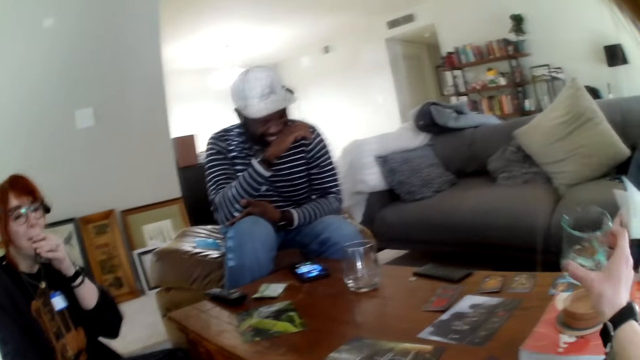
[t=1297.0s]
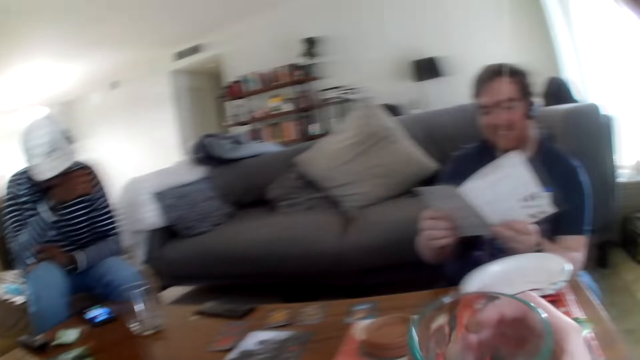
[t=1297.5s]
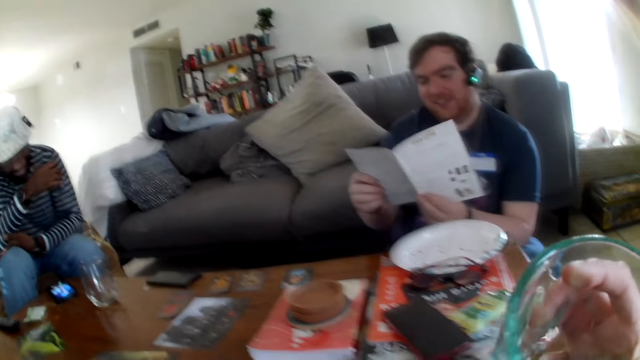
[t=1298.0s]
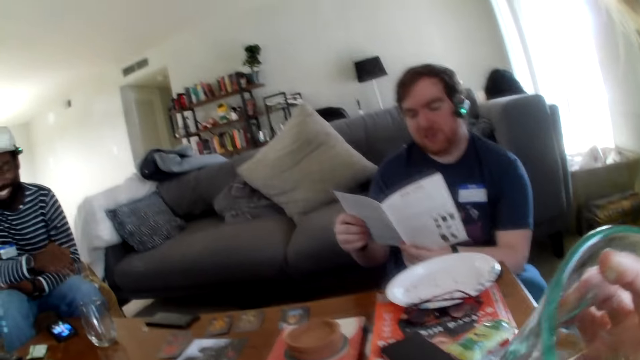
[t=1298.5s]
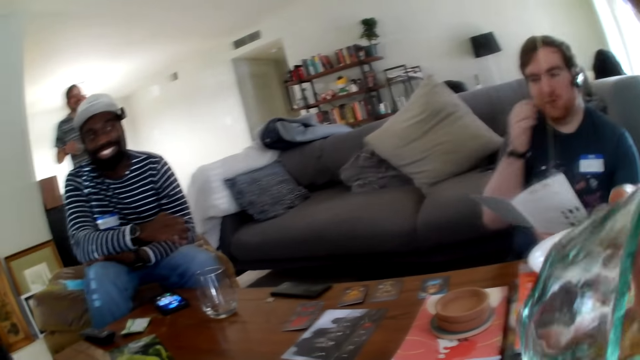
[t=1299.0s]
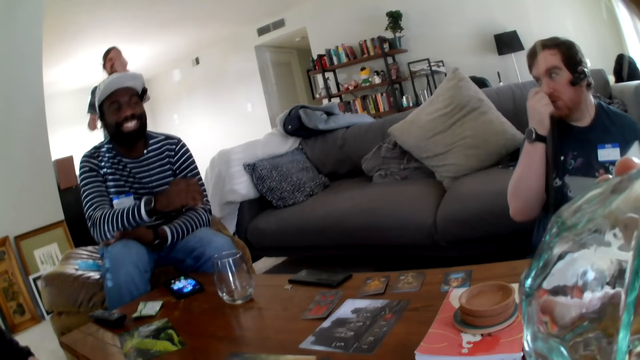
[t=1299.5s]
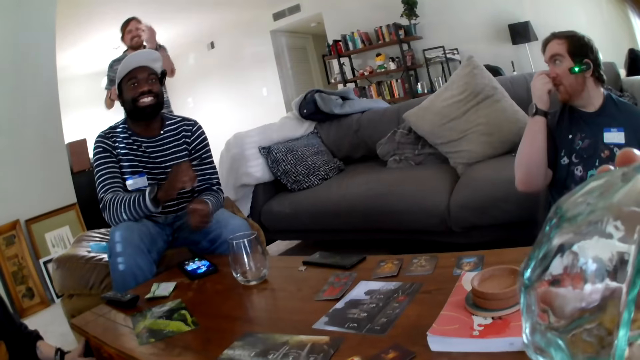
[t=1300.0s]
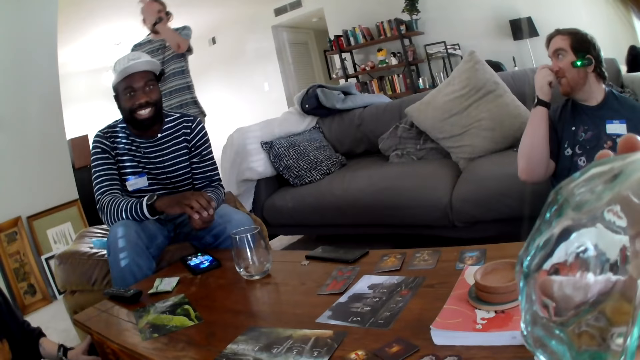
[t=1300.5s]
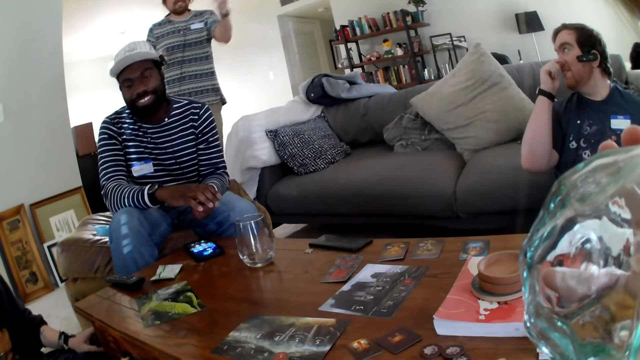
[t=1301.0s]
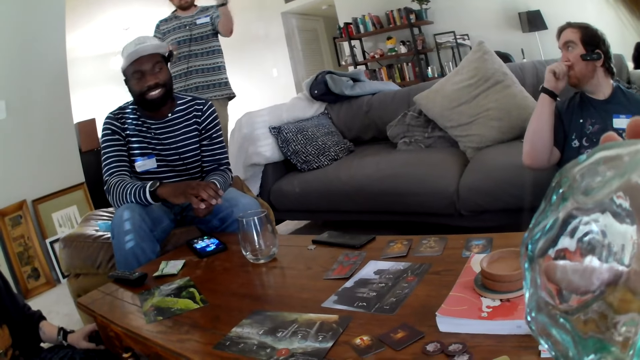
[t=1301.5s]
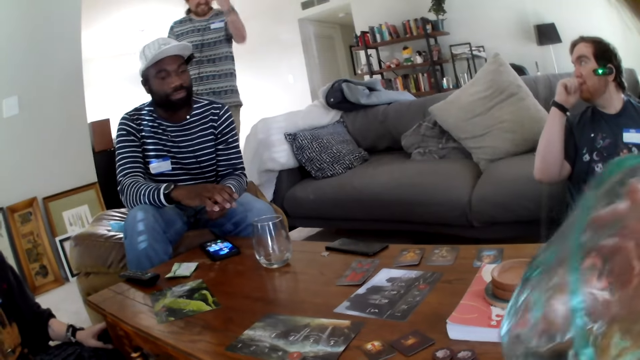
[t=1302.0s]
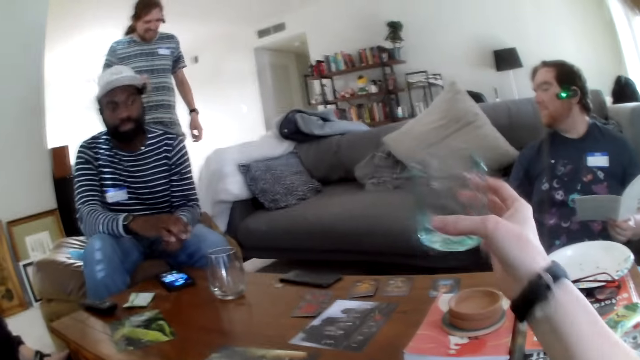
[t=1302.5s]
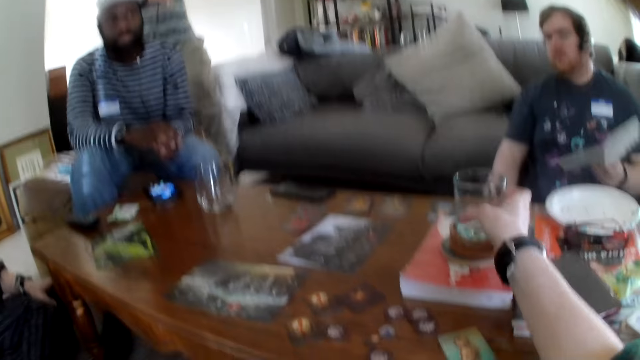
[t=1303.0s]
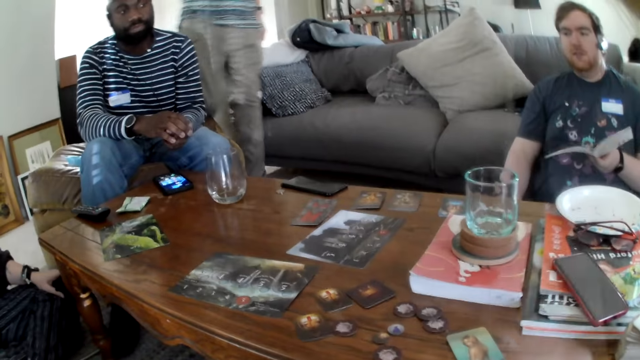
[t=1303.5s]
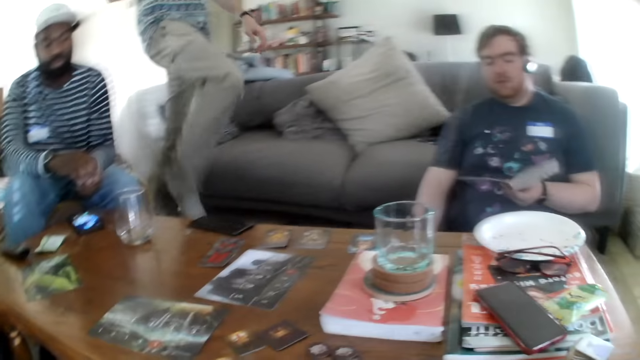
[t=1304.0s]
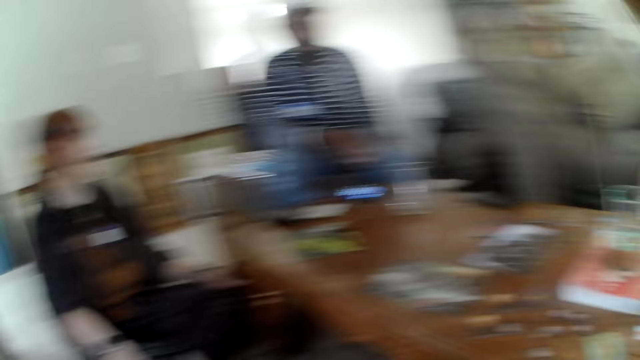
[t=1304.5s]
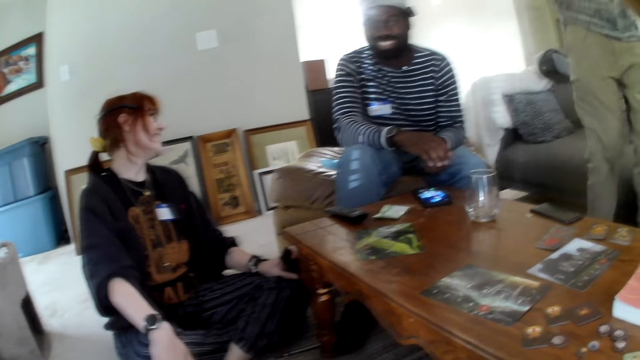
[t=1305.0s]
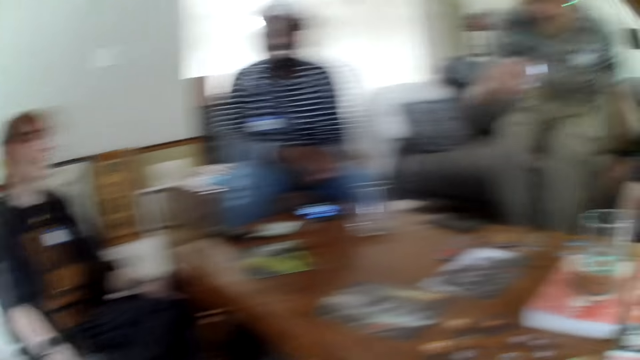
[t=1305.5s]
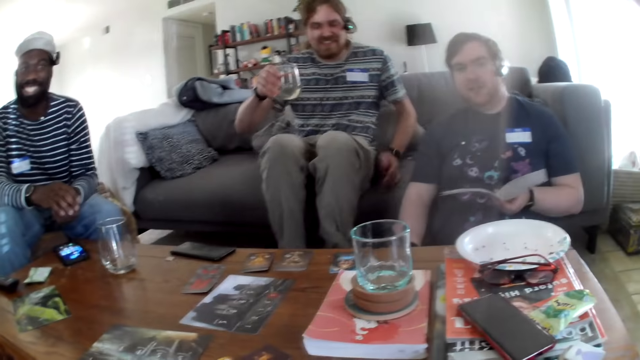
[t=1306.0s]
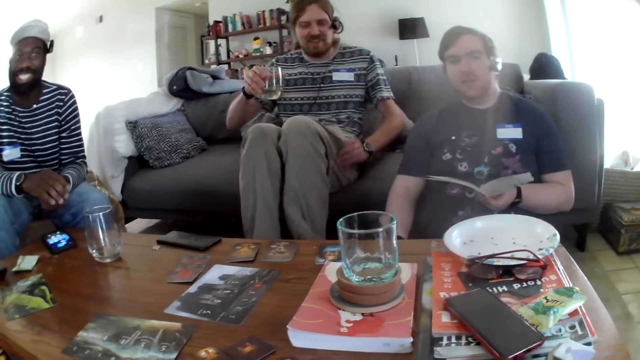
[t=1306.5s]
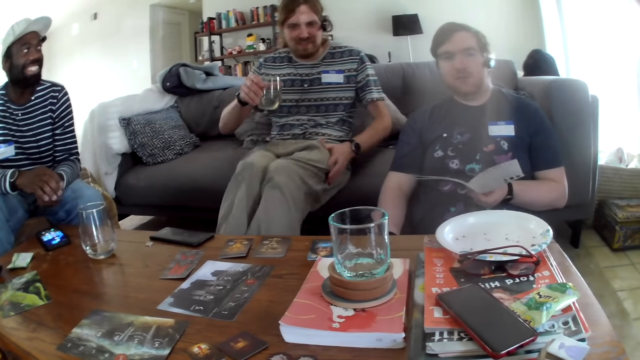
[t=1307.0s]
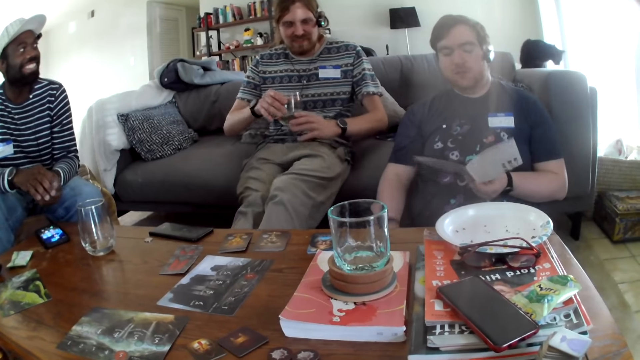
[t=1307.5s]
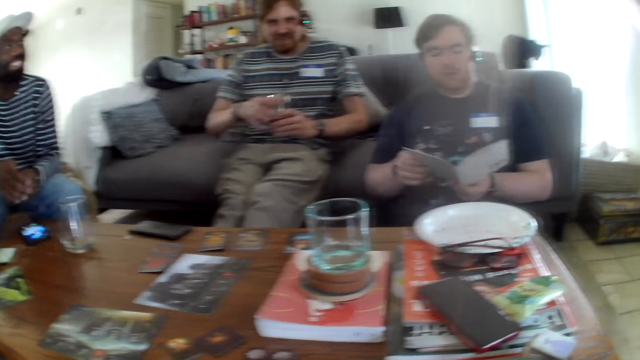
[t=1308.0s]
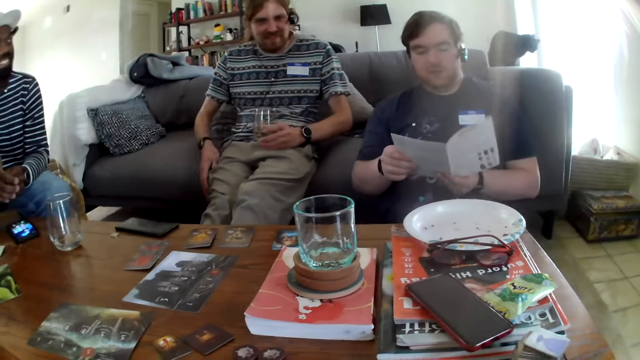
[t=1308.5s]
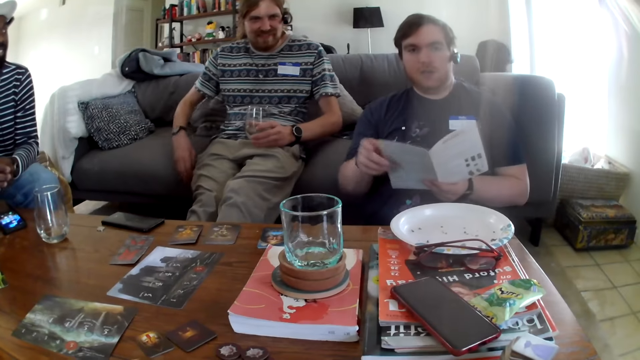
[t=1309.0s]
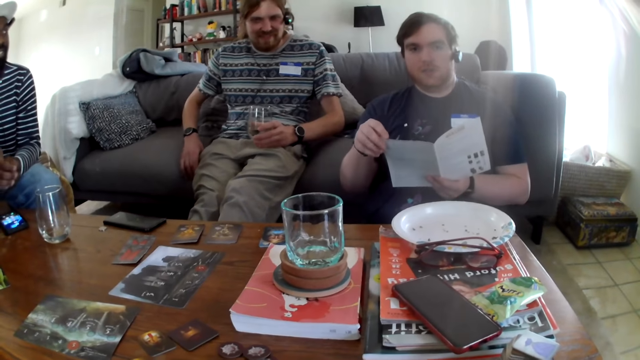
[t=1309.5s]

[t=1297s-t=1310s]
A person laughs. The camera wearer laughs. They drink the water from the glass. Another person talks. A man speaks. The camera wearer places the glass on the table, on the wooden plate. The man walks and sits on the sofa. The second person talks. A third person picks up the glass. Another man speaks.

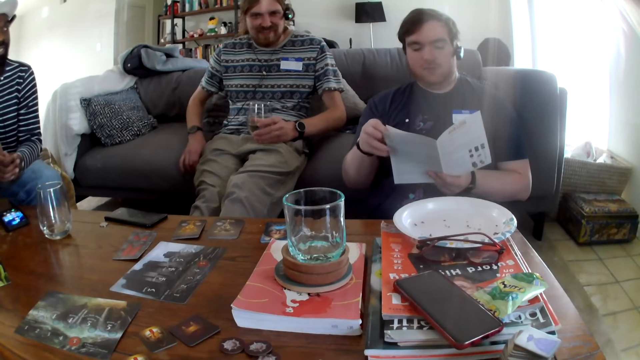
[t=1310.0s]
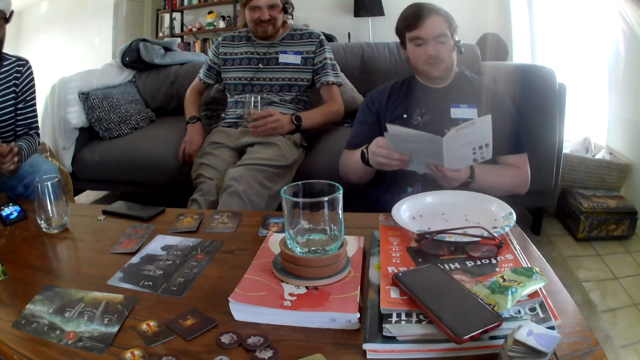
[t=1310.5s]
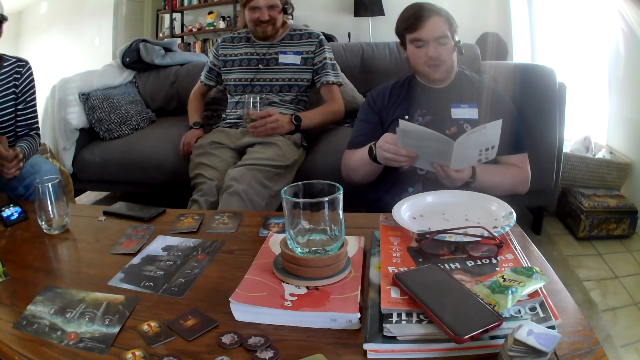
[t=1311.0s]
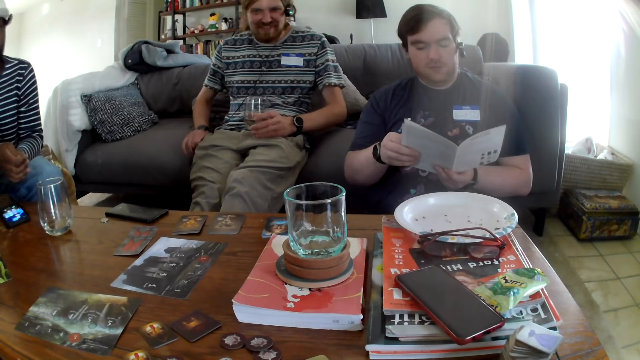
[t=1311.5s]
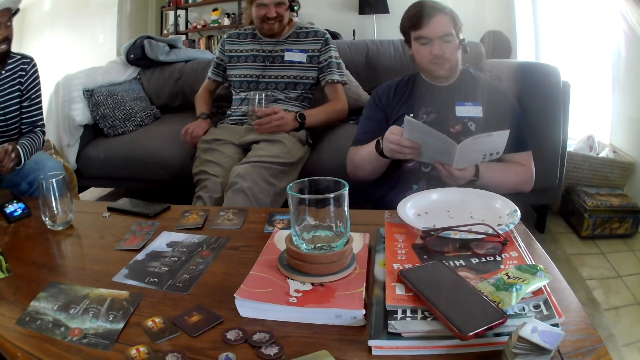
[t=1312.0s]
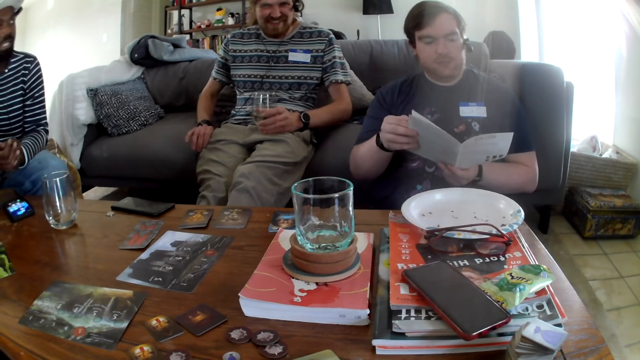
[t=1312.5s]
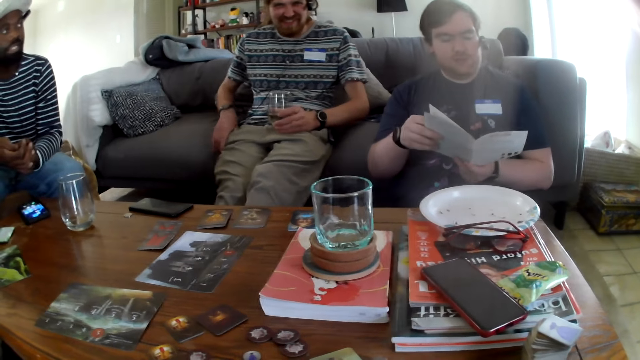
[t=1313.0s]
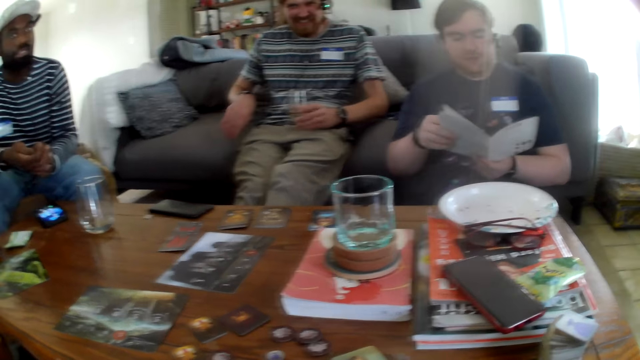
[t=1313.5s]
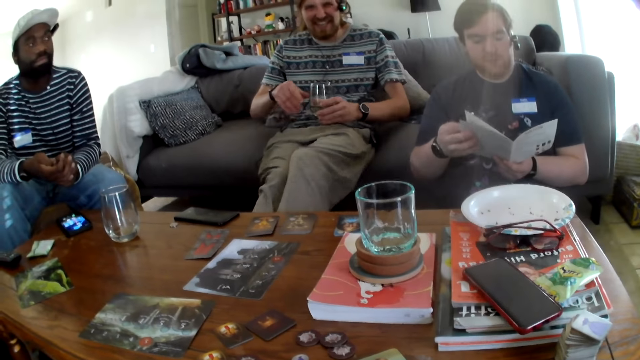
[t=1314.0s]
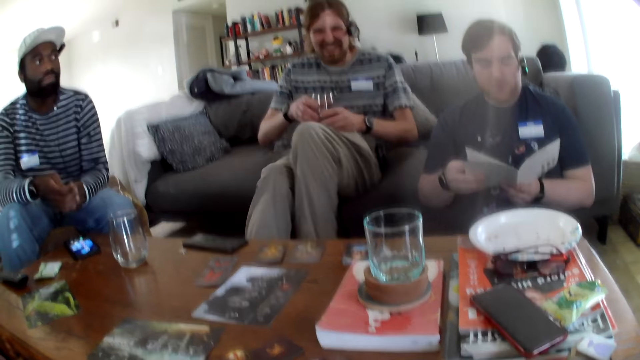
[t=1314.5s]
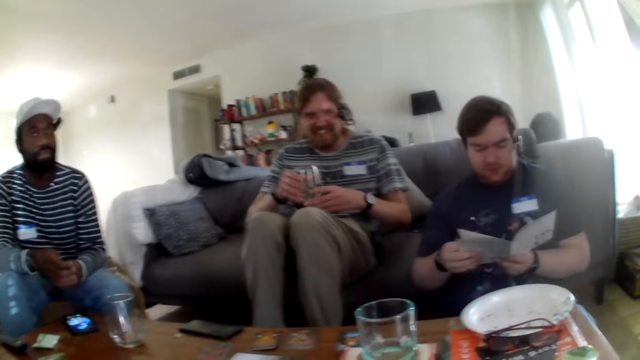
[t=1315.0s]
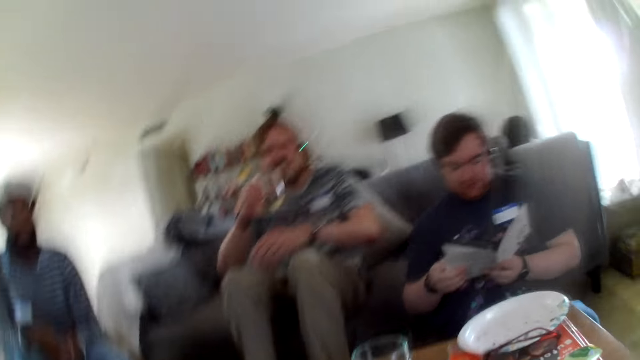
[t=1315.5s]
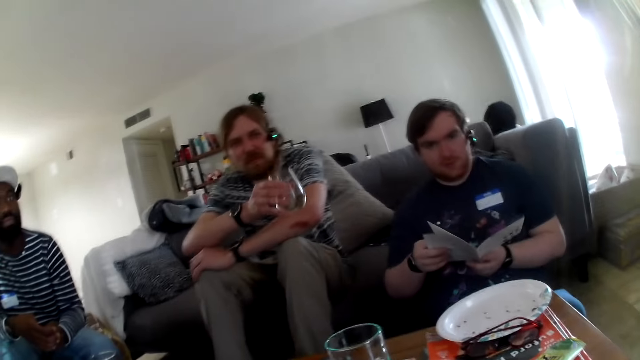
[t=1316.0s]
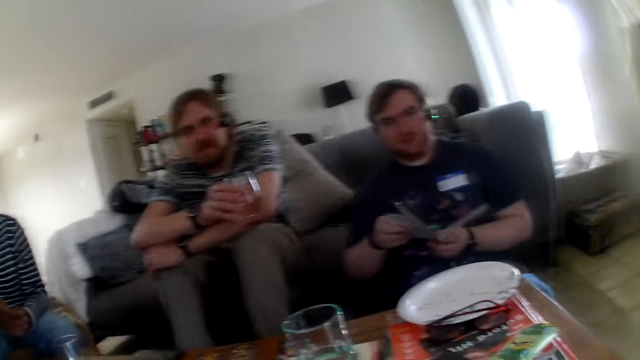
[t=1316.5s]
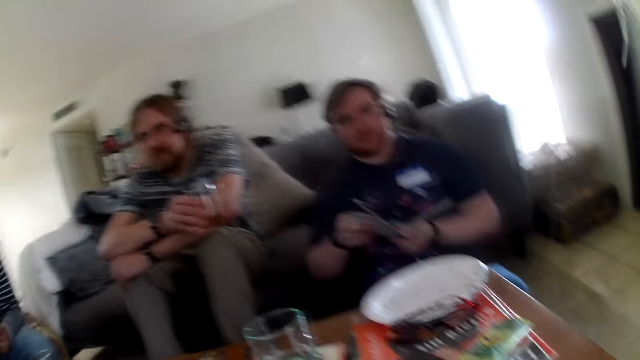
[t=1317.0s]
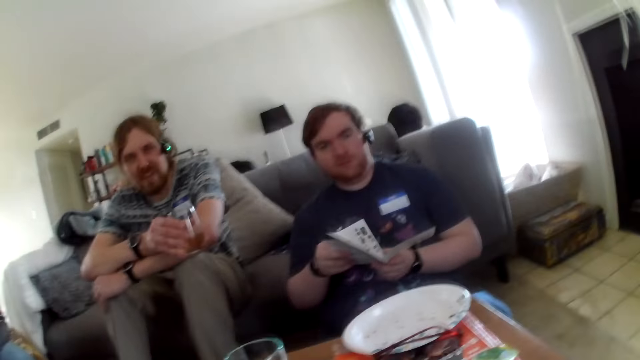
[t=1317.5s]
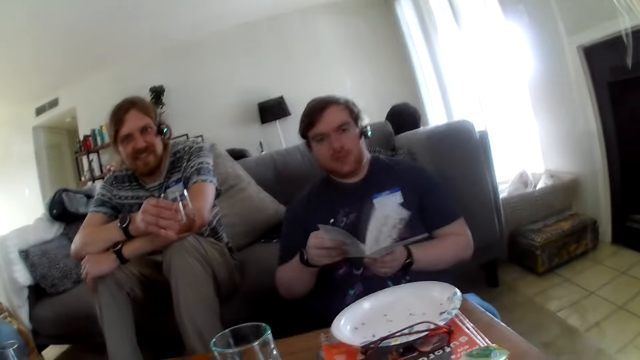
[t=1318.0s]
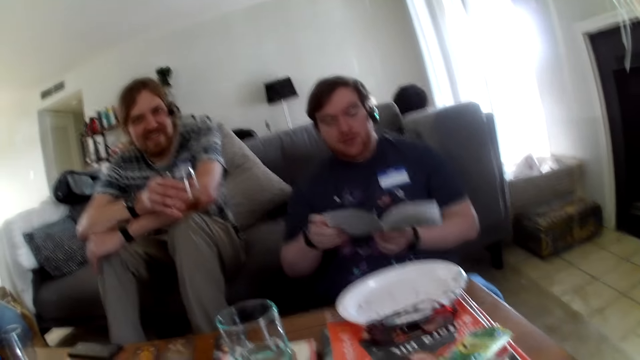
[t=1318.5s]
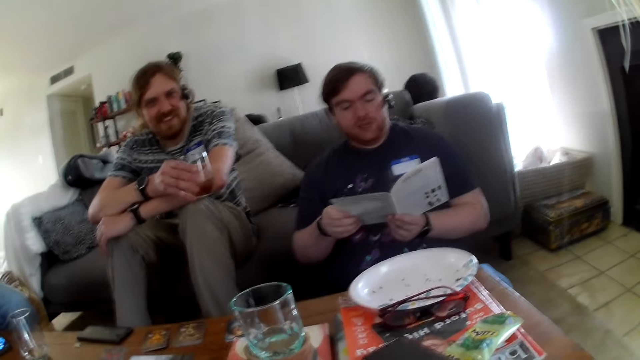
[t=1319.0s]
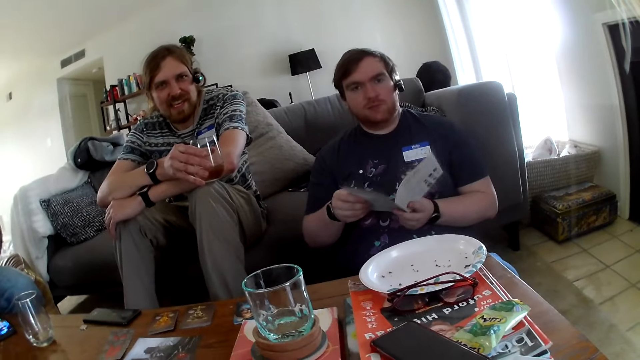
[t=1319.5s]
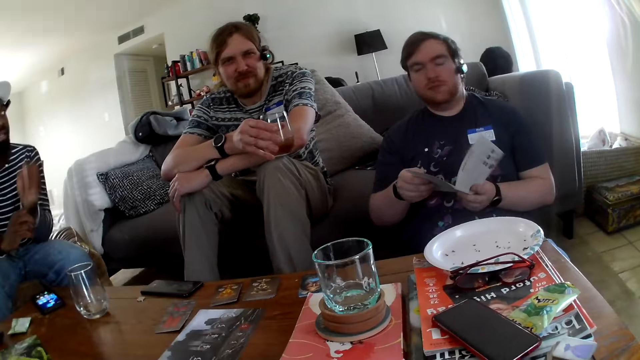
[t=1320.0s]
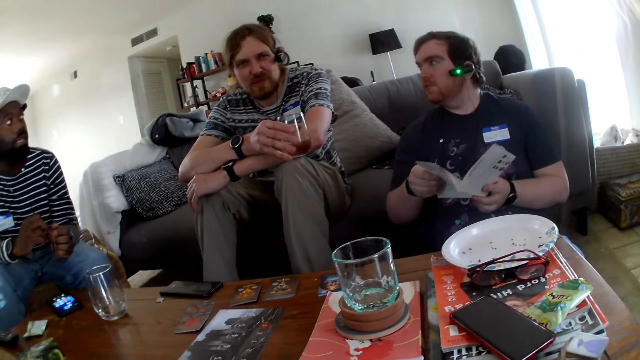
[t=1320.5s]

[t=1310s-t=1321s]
A man opens the page on the book. A person laughs. The camera wearer talks. The man speaks.
